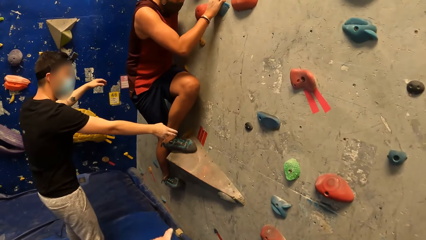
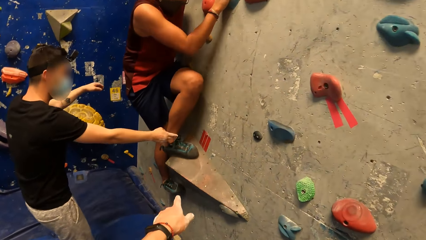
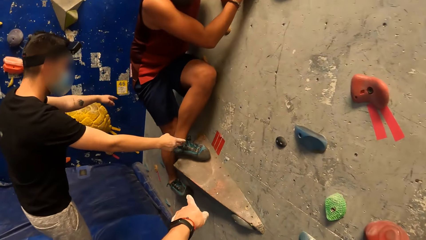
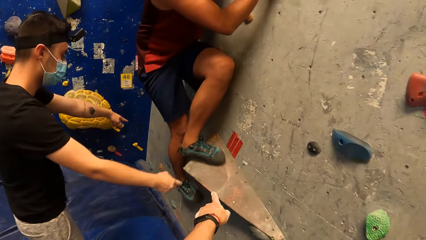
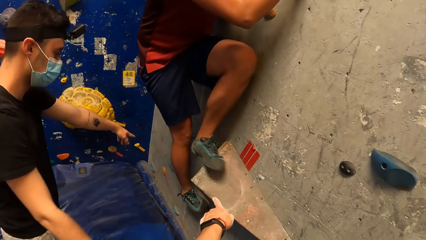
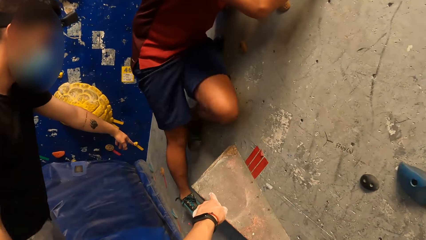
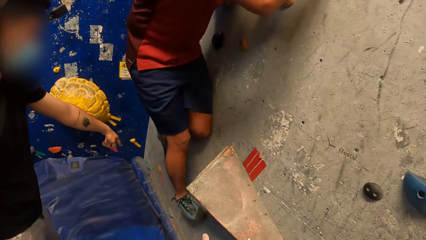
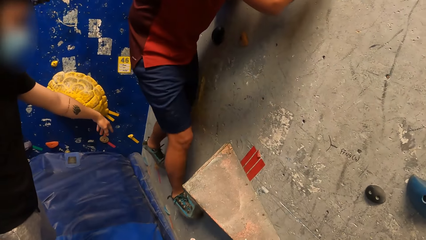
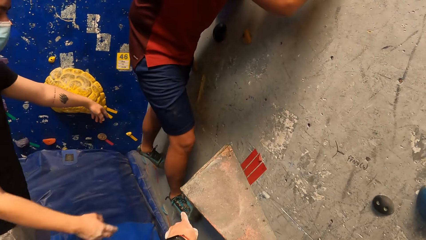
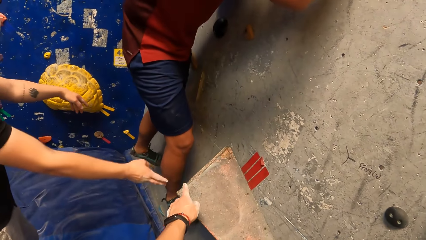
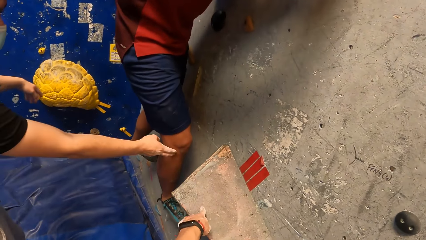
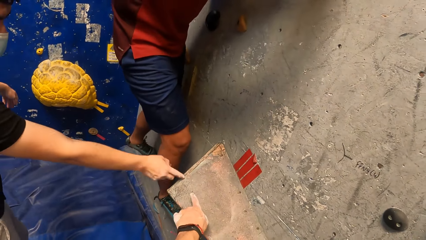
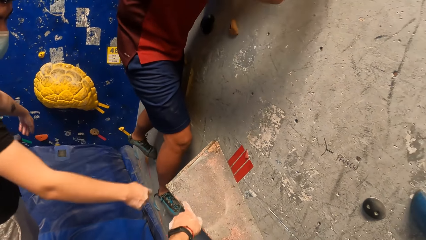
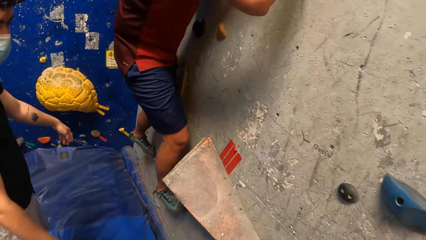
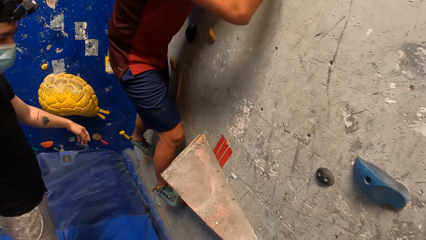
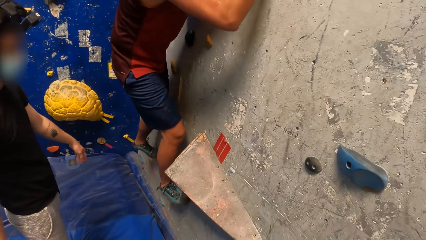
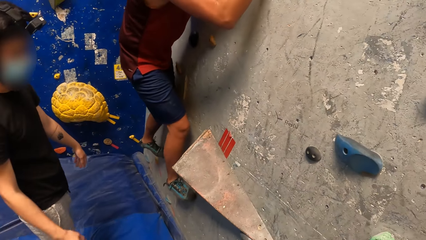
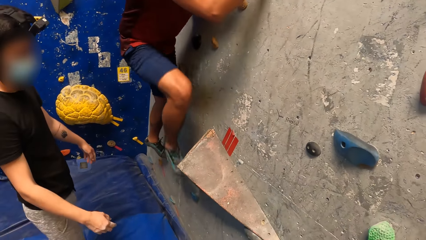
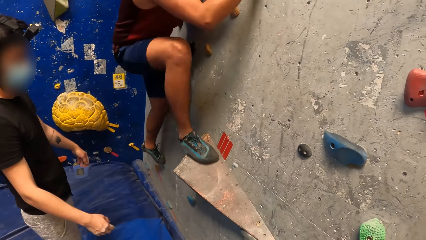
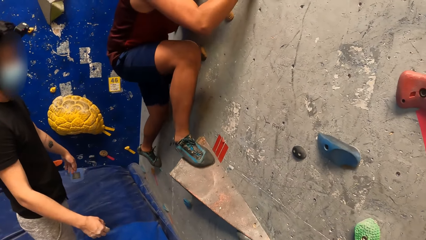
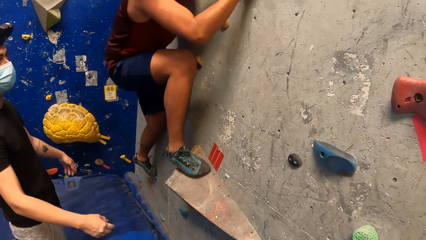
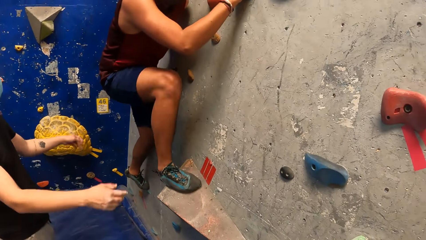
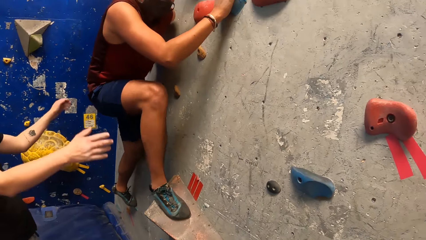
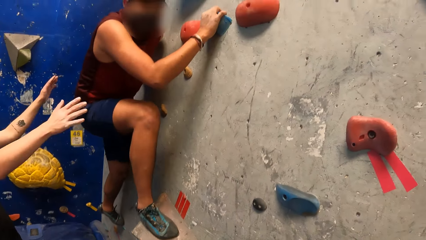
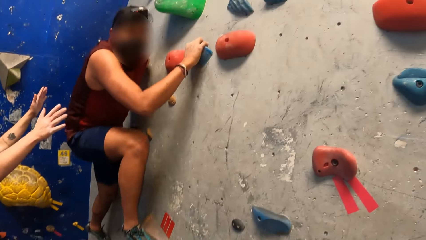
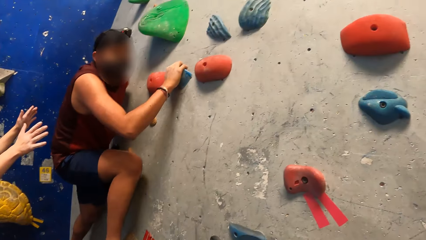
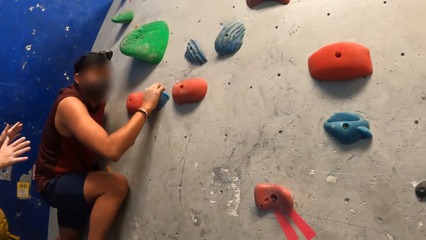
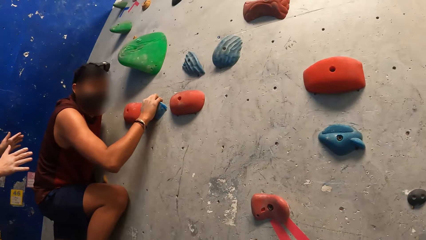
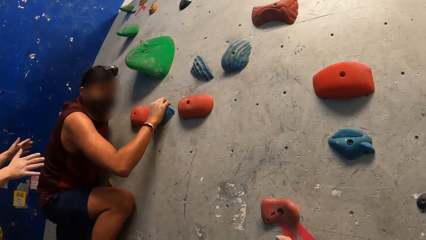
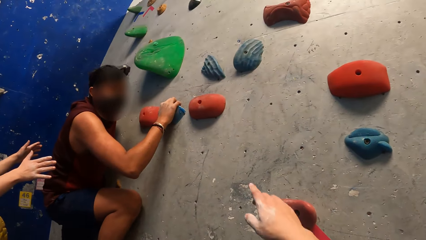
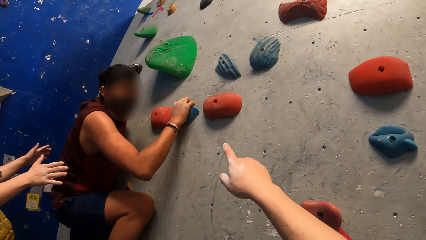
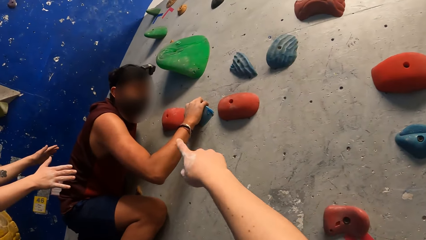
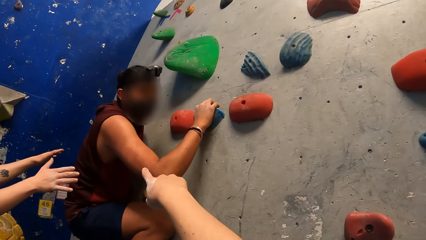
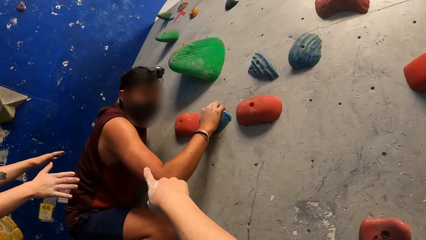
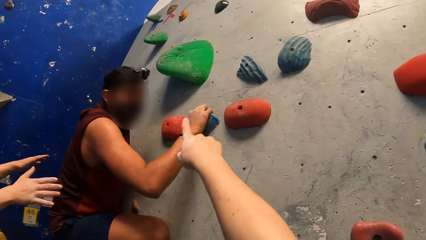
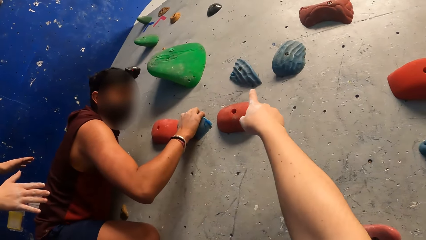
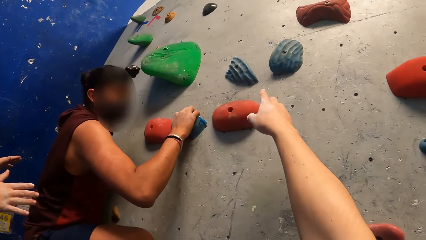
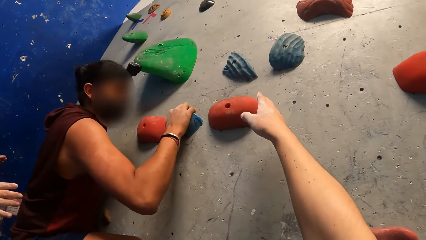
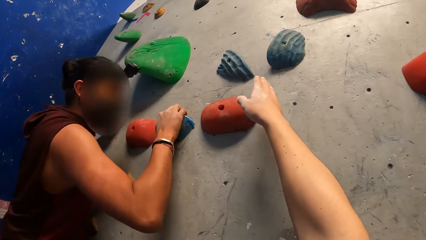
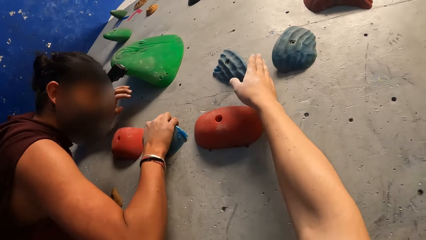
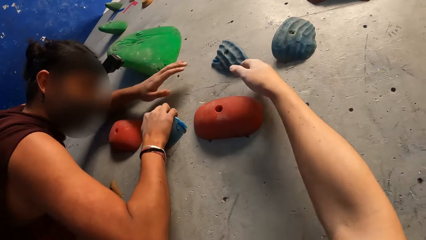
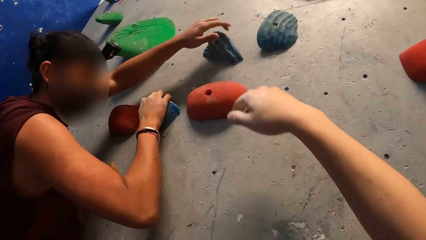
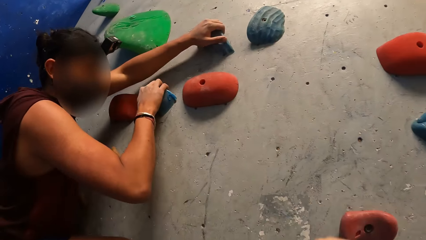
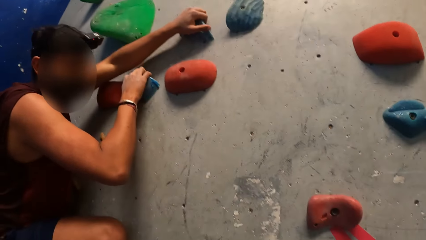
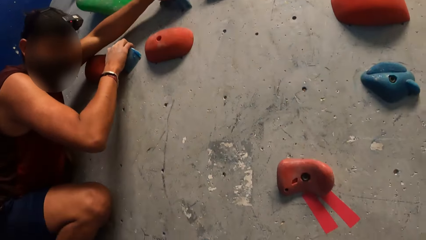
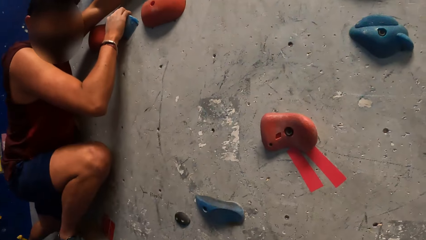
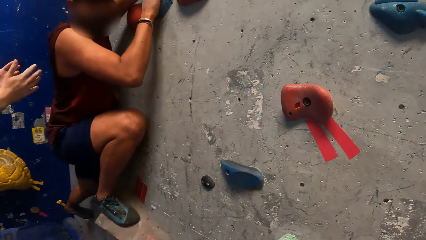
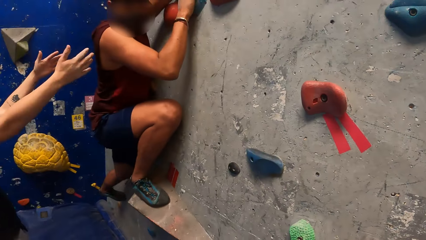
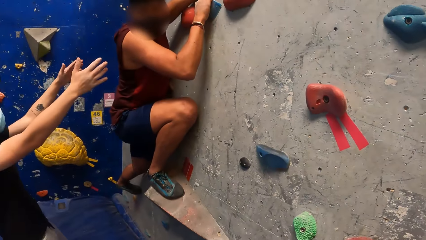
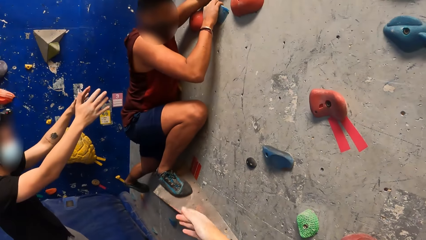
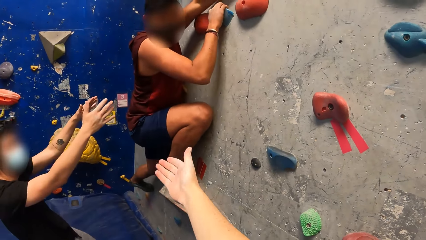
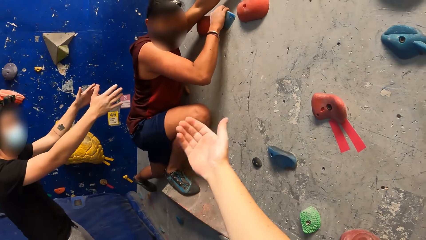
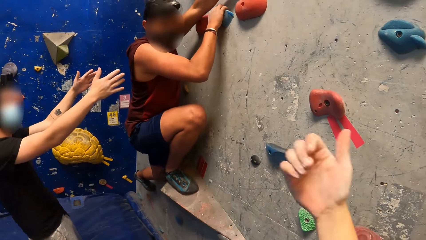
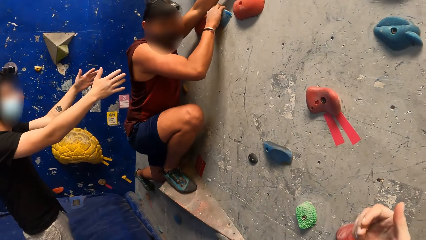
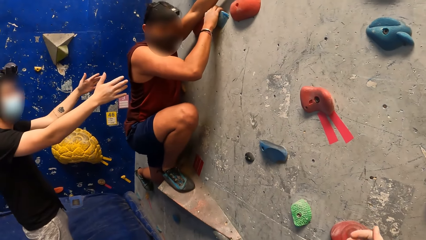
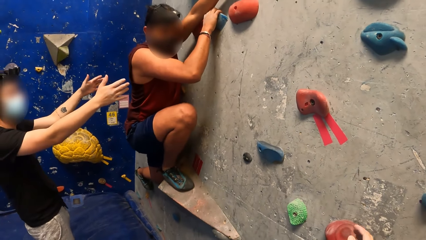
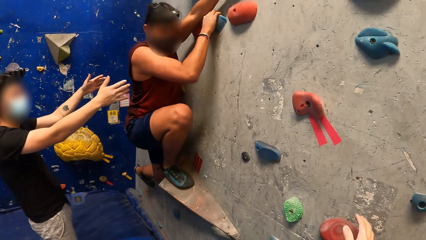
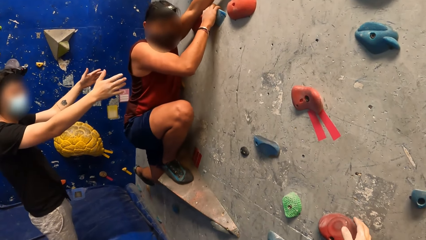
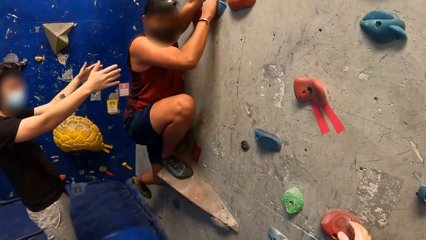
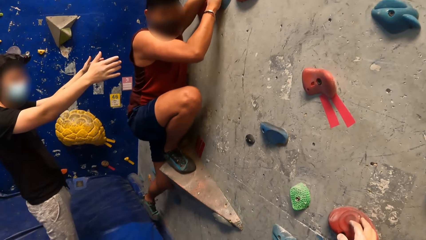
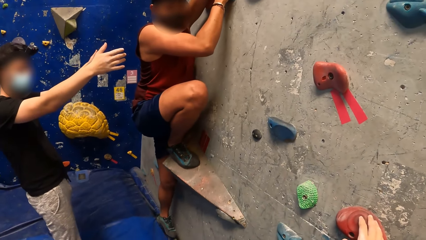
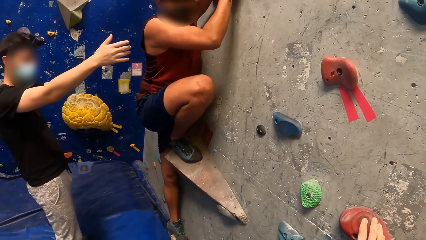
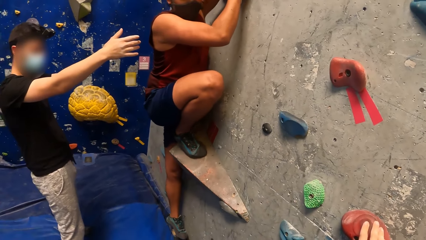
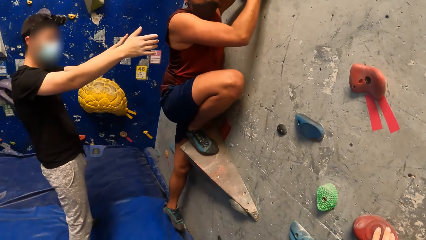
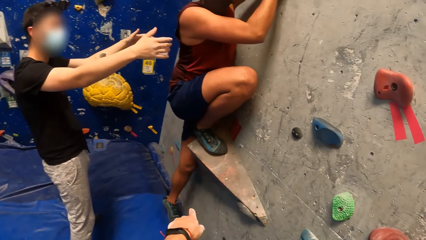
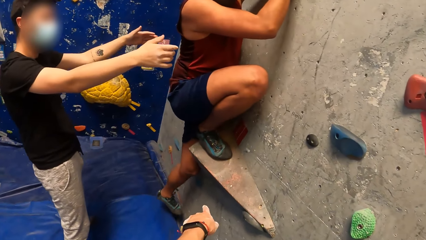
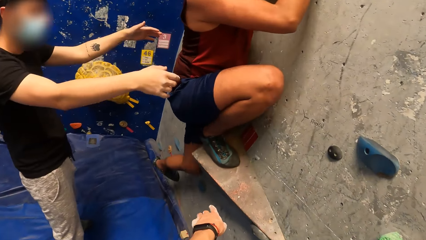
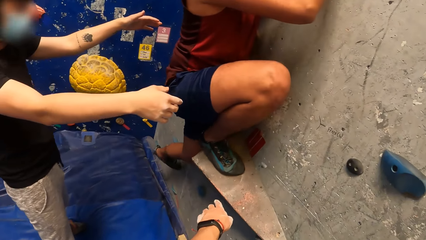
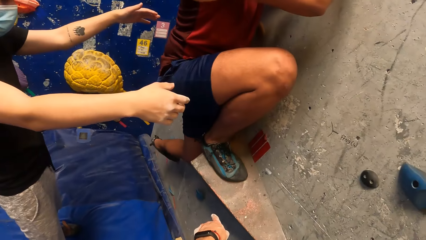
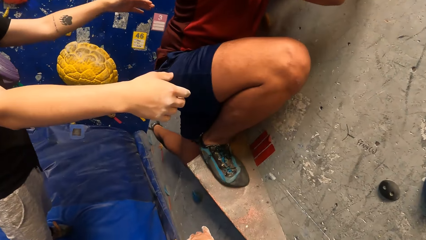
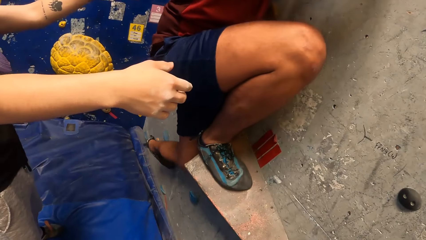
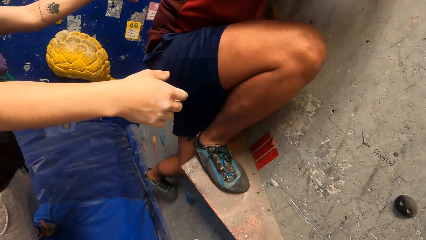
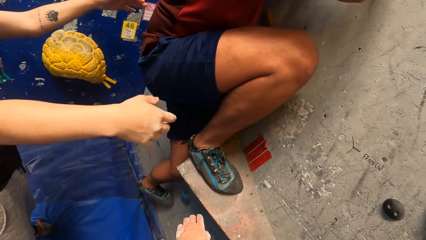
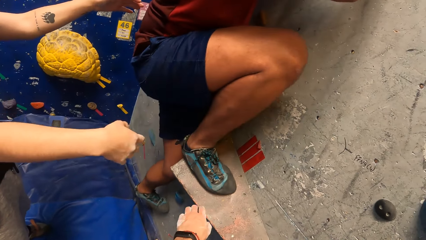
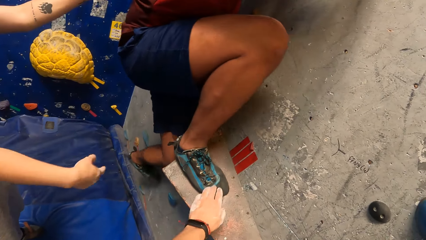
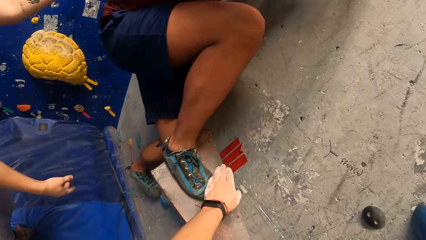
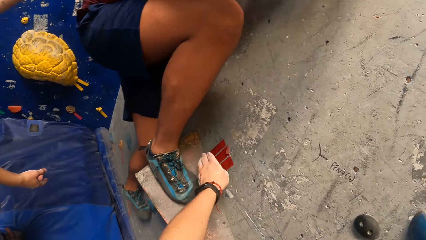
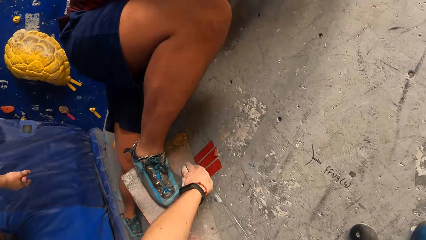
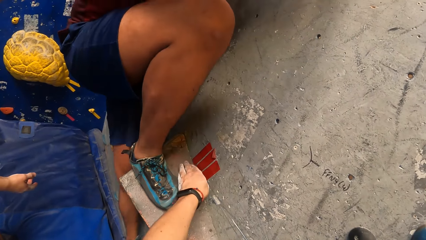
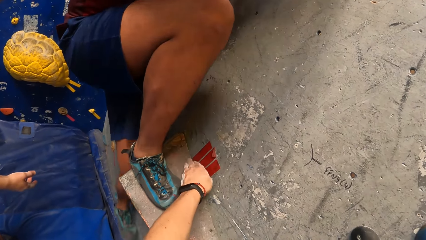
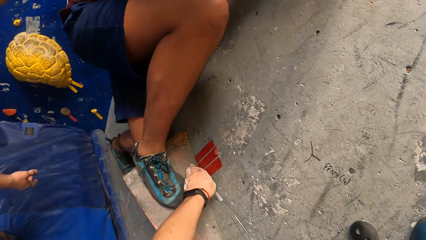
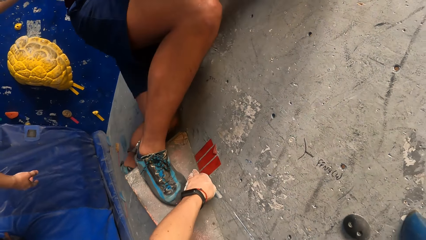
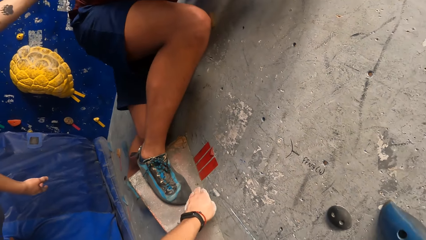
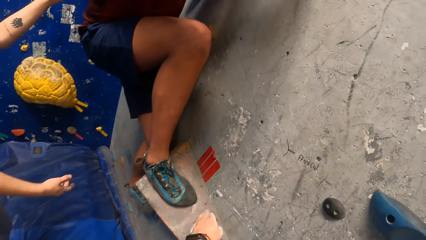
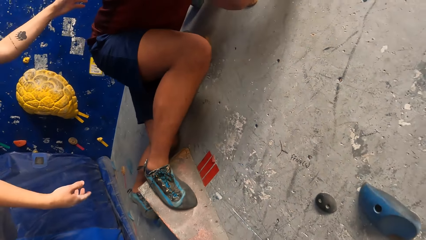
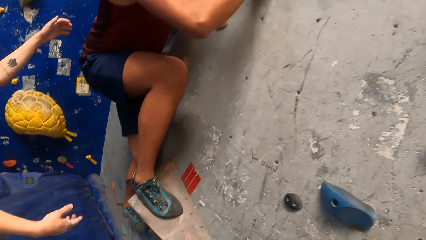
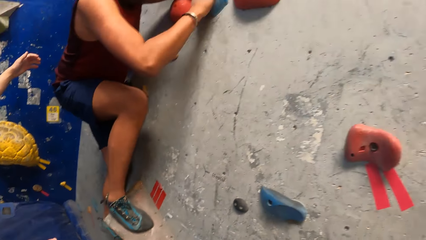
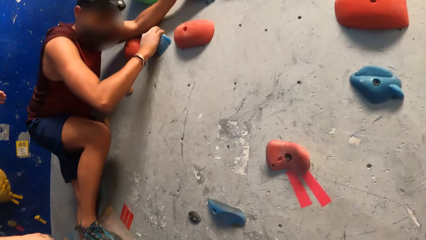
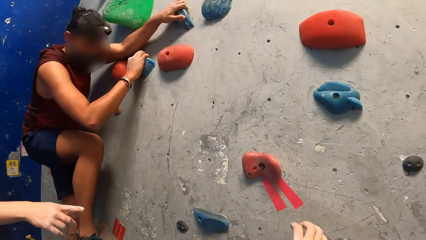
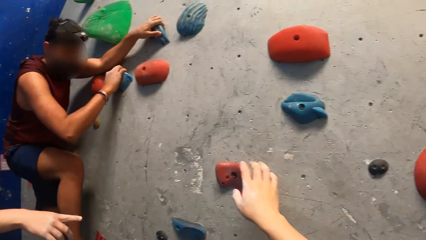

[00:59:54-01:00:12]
The man interacts with another man. The camera wearer interacts with the other man. He touches the clip step on the wall. He touches a crag on the wall with his right hand. He talks to a third man on the wall. He touches a crag on the wall with his left hand.
